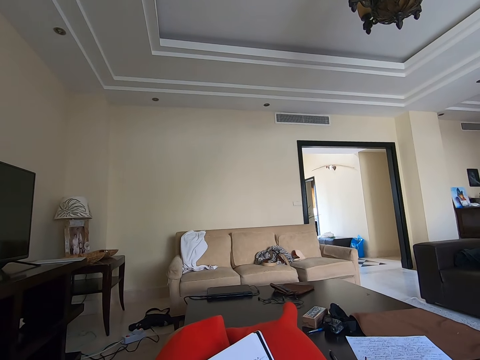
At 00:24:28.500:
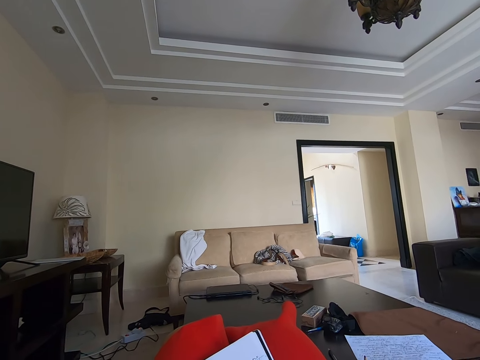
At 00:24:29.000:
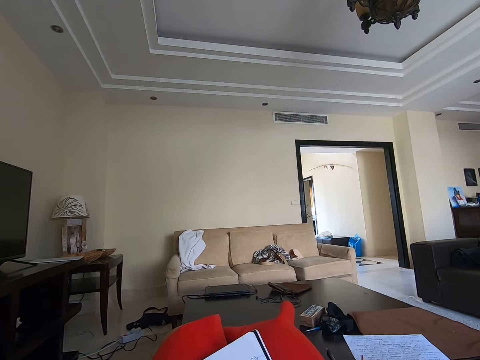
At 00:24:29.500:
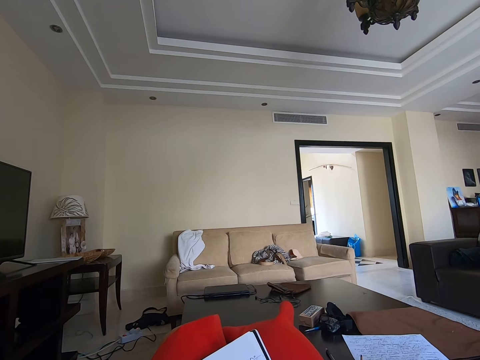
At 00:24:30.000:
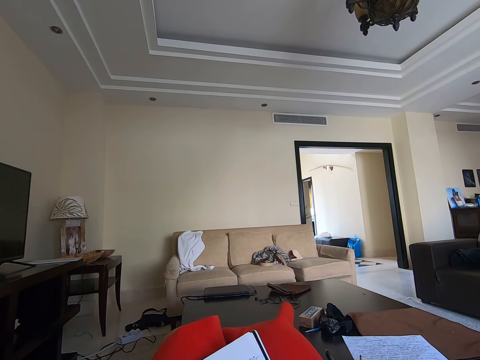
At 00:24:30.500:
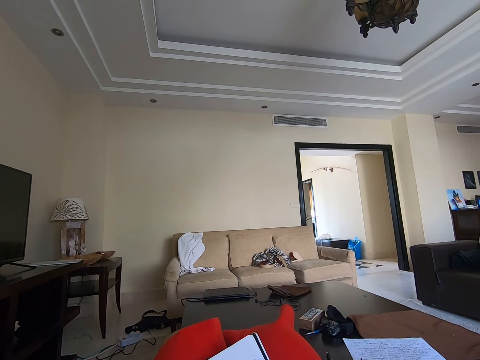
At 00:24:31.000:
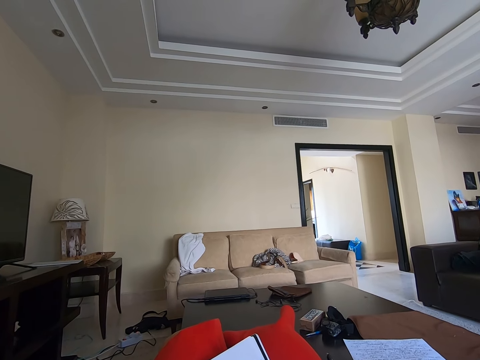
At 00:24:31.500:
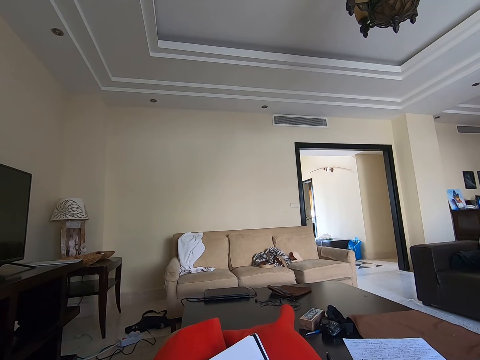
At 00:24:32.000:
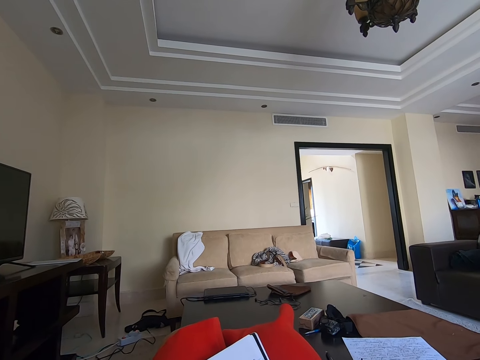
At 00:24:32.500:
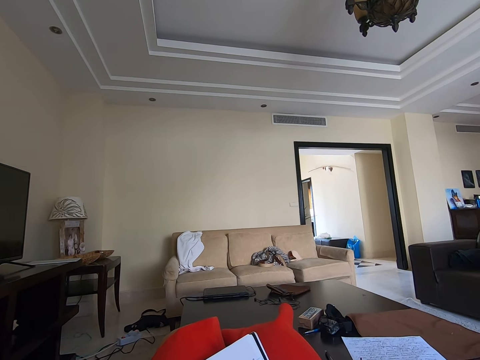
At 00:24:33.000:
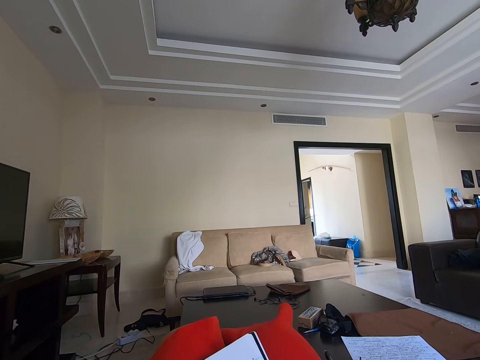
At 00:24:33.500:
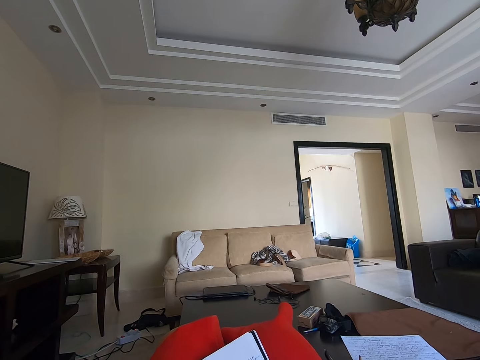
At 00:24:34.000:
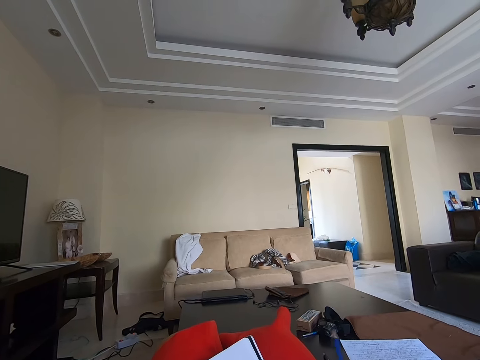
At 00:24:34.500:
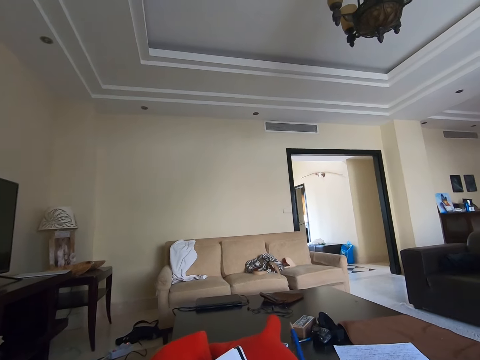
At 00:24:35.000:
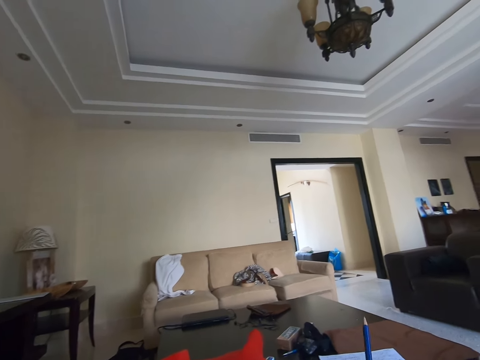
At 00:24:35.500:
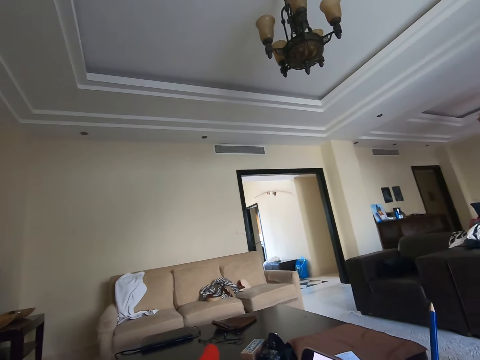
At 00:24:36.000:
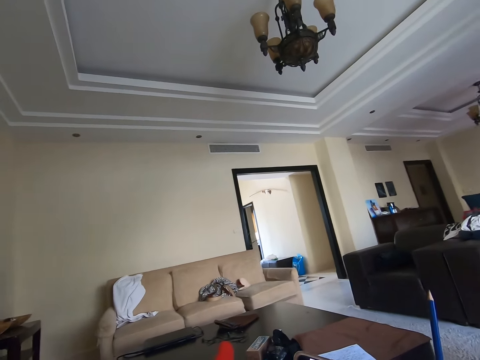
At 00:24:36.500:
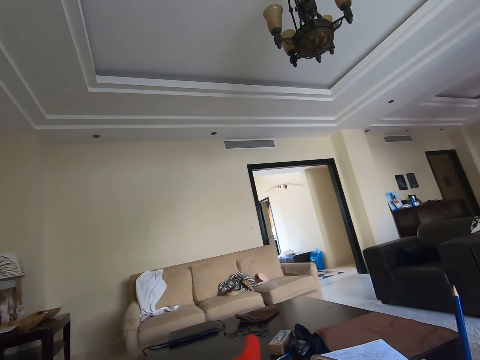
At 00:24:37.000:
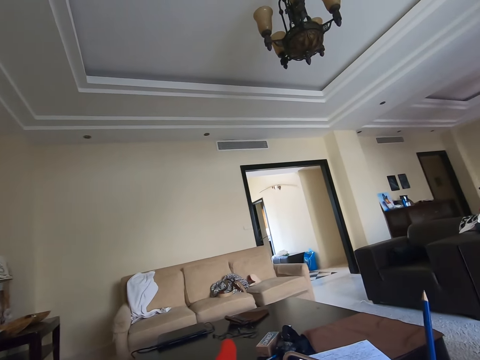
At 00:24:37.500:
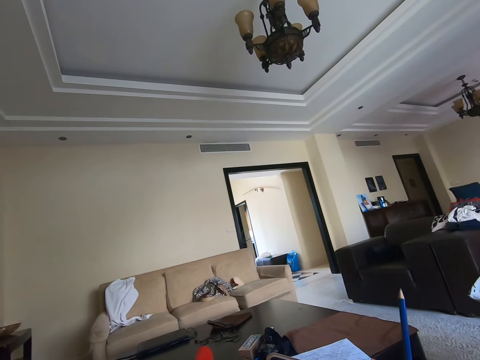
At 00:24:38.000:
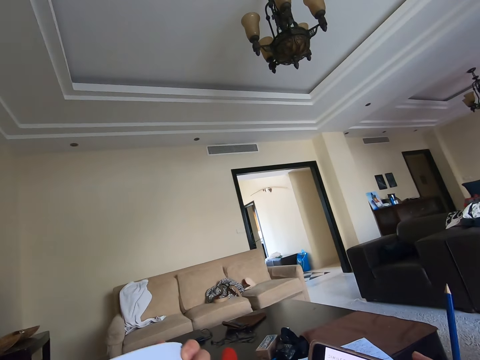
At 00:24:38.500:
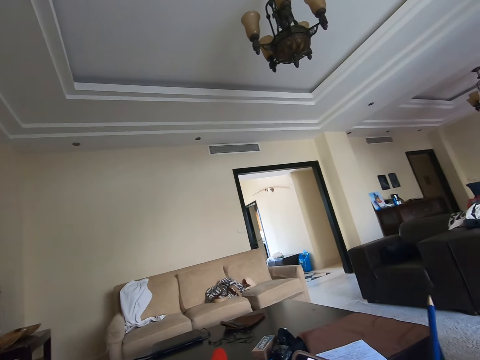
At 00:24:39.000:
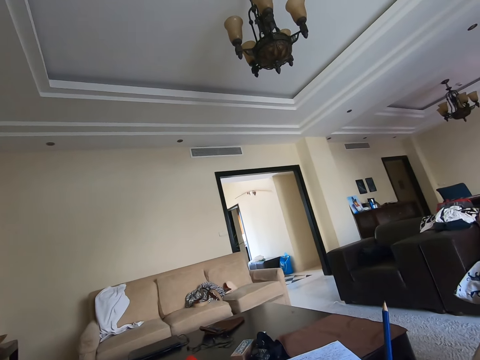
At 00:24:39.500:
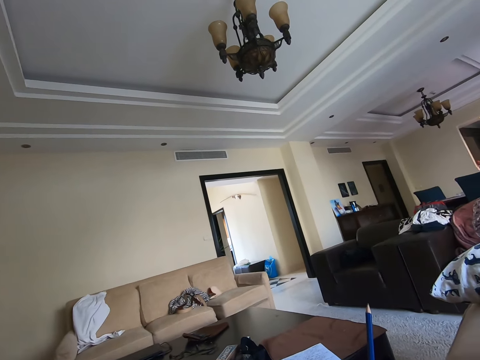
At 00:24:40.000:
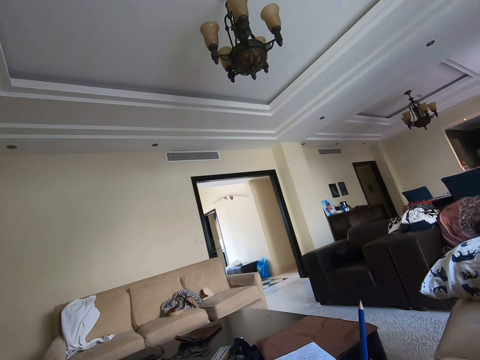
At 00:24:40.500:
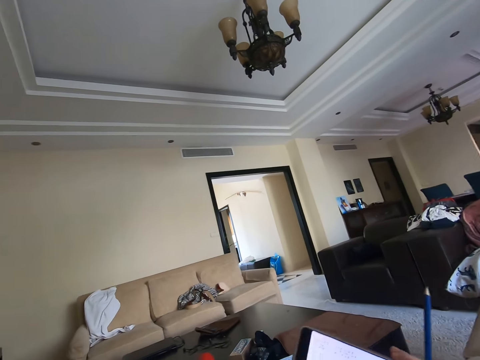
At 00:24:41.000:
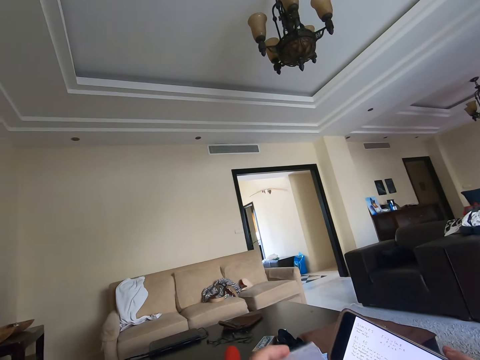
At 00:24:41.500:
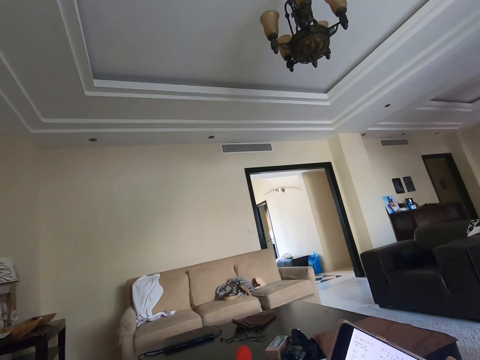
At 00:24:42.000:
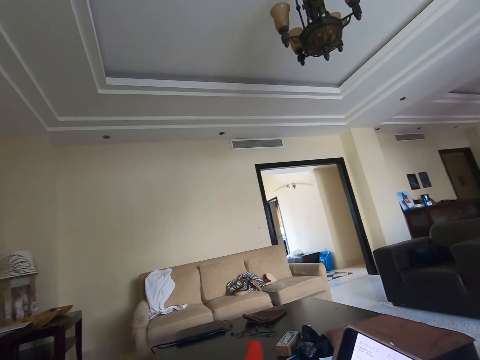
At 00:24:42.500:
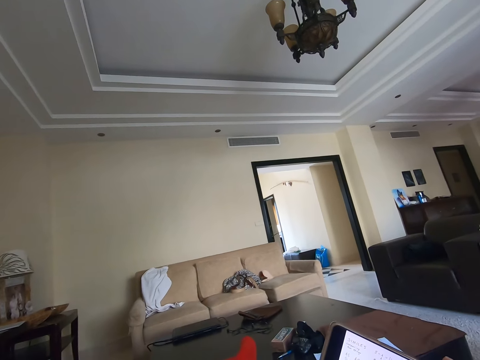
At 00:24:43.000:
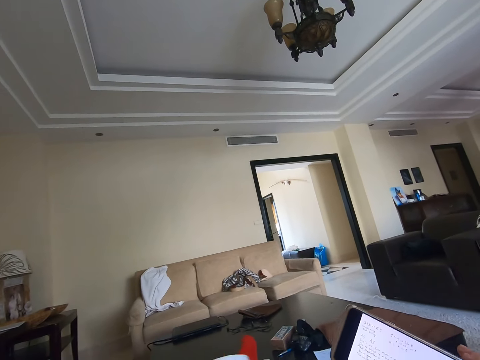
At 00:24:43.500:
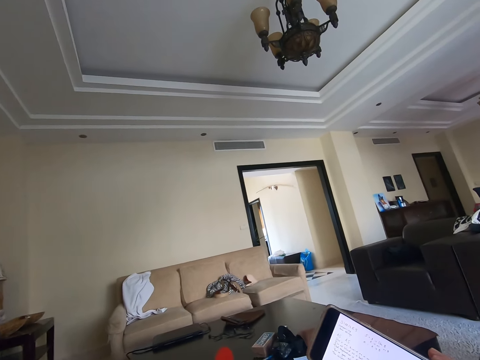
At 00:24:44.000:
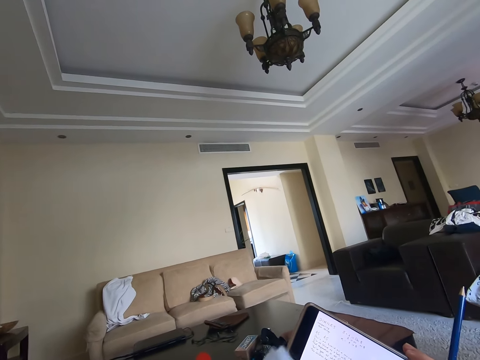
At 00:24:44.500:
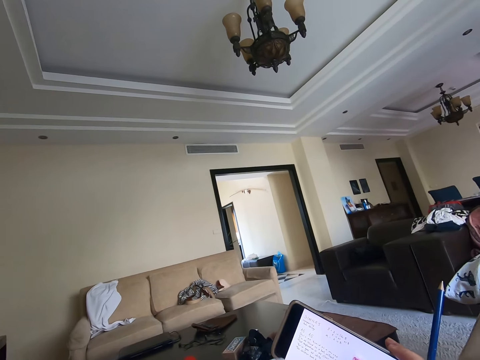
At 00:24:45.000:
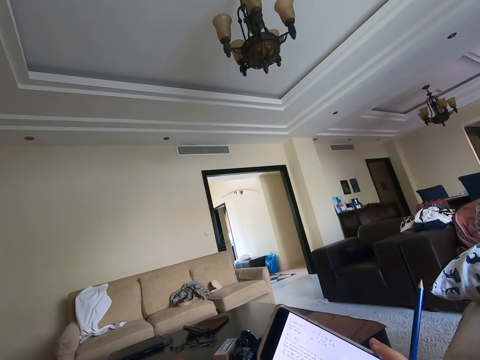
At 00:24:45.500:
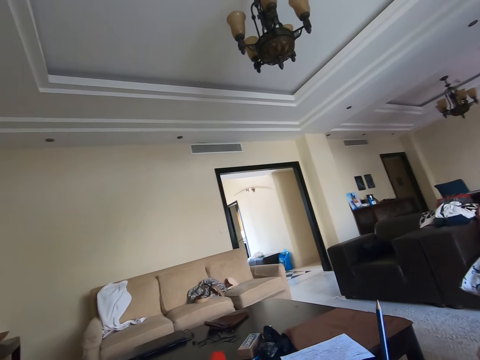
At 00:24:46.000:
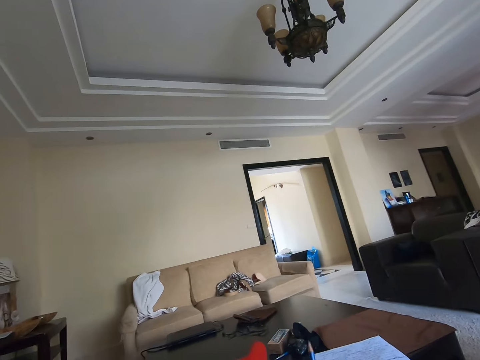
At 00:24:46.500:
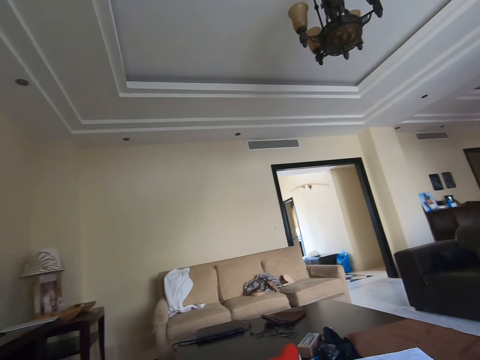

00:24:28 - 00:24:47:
The camera wearer holds a pen. They peruse a book. They hold the pen again. They hold a phone.

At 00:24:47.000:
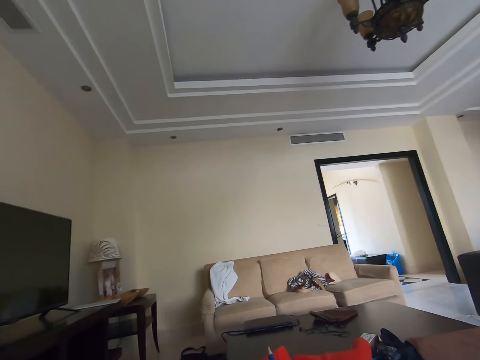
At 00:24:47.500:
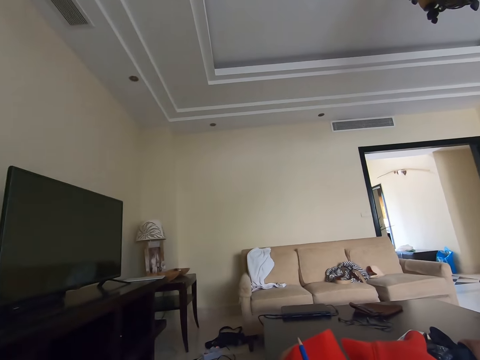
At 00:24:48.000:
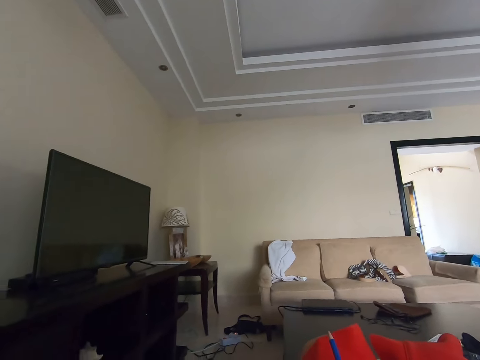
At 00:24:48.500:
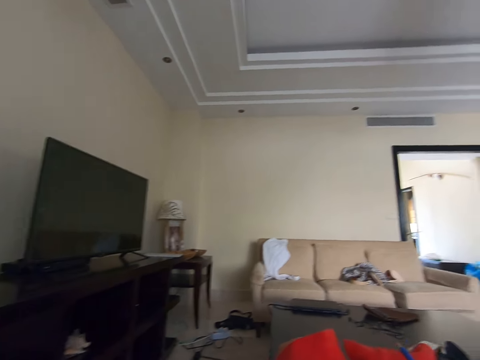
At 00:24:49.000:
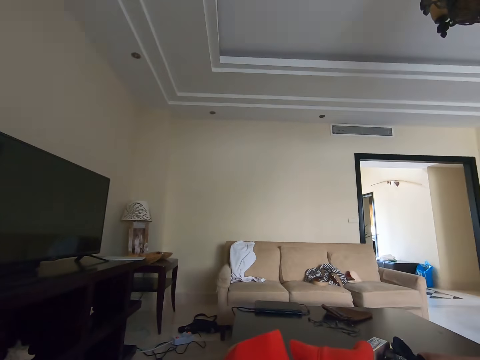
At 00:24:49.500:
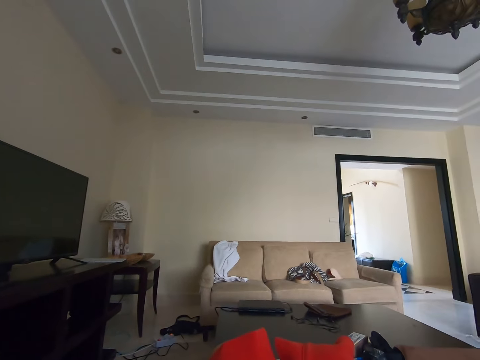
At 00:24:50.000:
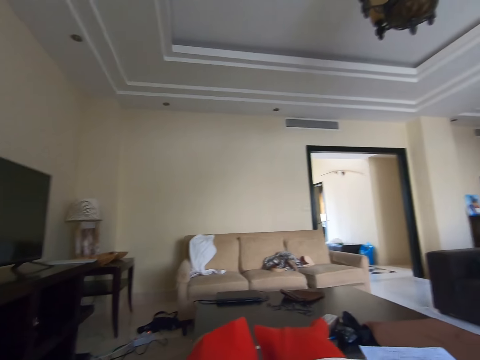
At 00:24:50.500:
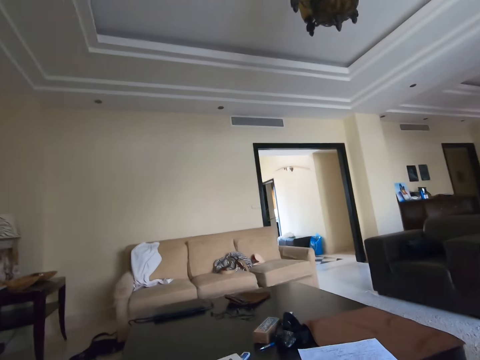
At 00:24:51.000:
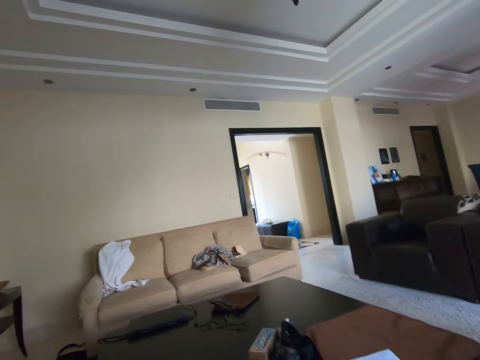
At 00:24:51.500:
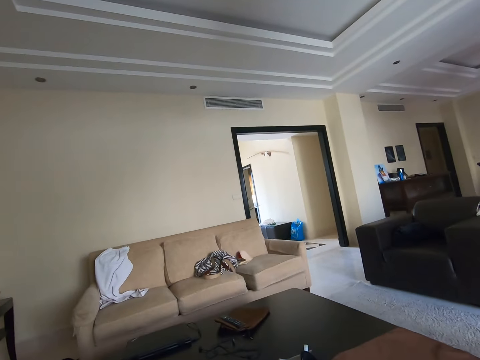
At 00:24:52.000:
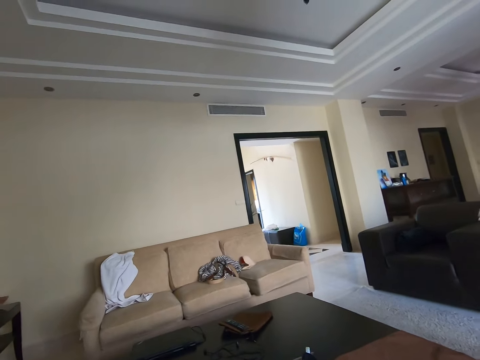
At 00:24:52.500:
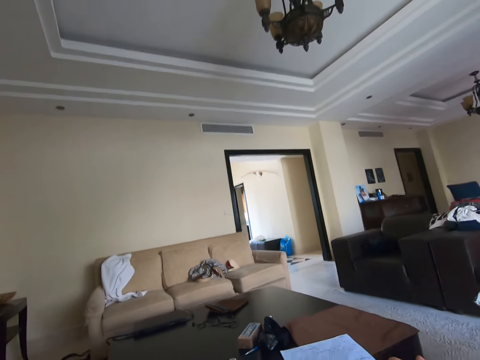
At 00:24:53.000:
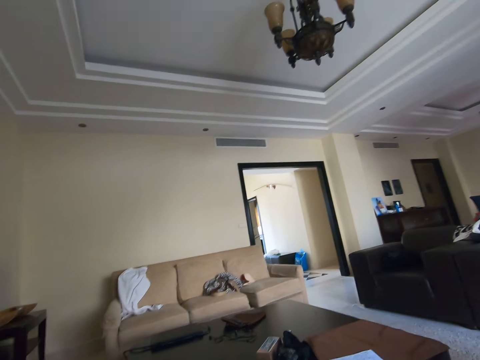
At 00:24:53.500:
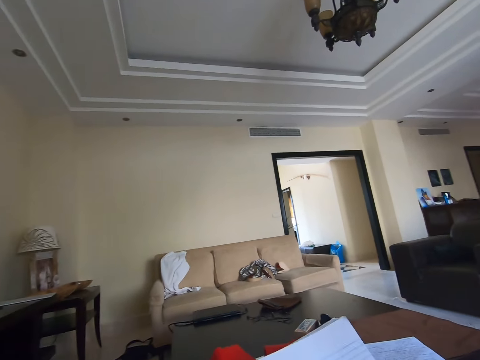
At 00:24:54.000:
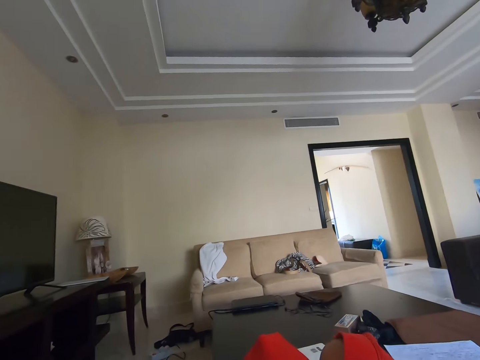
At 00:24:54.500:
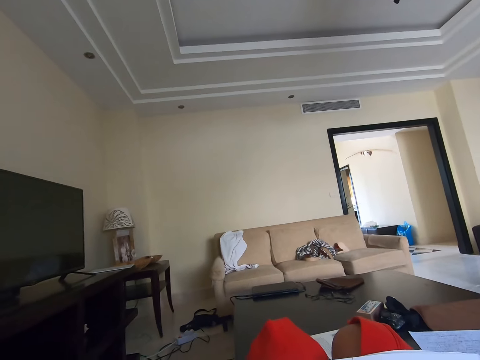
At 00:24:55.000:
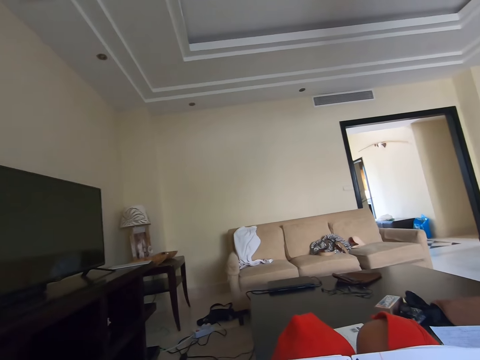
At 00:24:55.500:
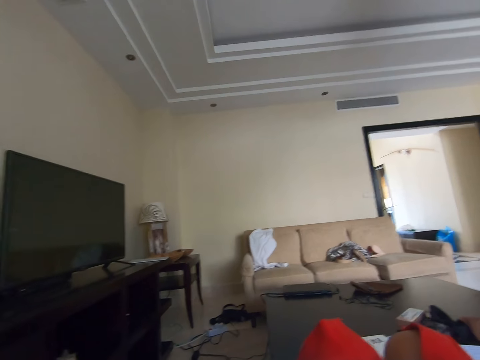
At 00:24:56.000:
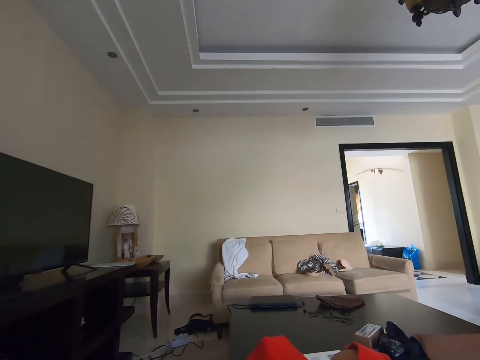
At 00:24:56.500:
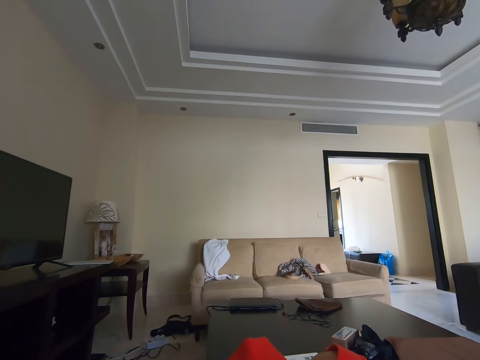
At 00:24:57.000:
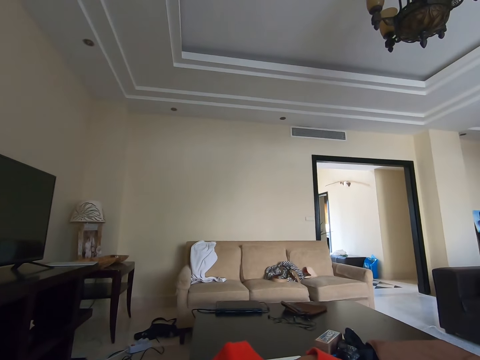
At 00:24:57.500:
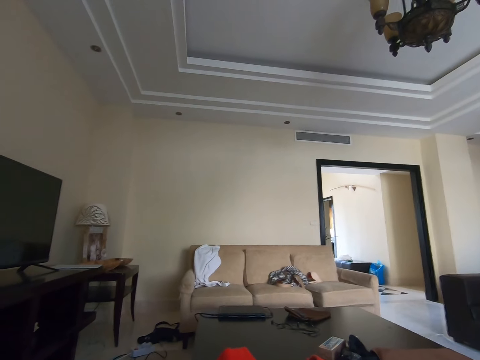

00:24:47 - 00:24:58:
The camera wearer reads a book.
